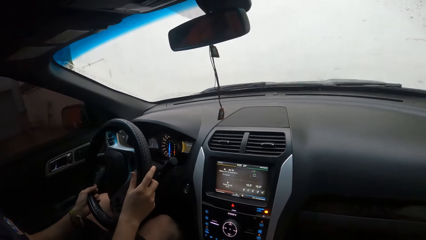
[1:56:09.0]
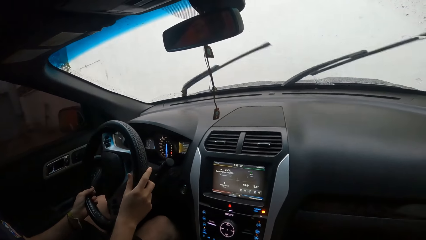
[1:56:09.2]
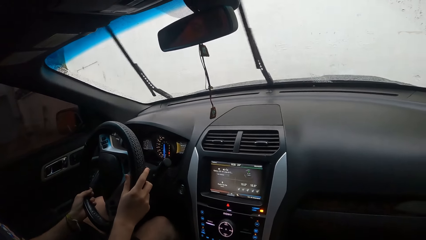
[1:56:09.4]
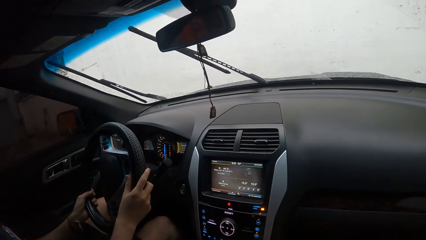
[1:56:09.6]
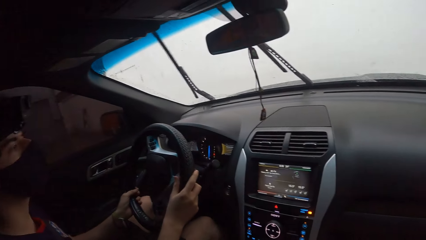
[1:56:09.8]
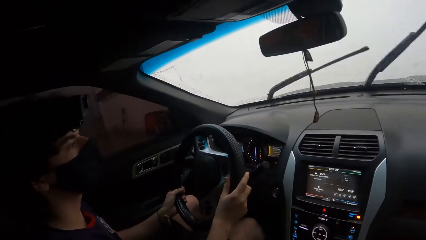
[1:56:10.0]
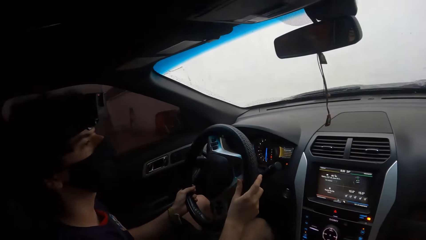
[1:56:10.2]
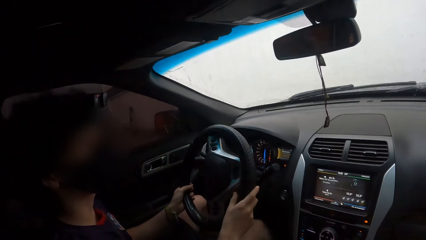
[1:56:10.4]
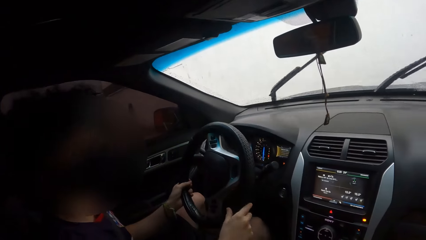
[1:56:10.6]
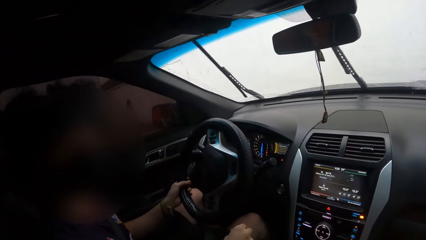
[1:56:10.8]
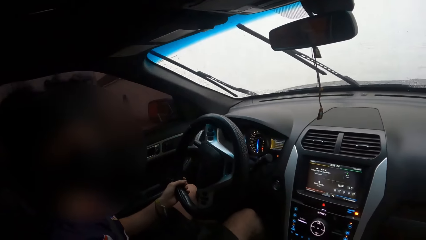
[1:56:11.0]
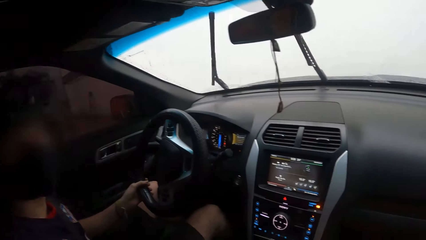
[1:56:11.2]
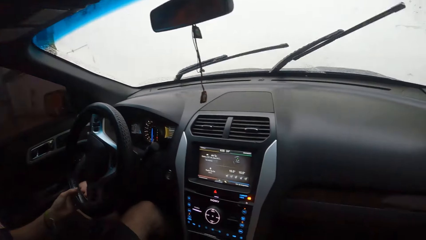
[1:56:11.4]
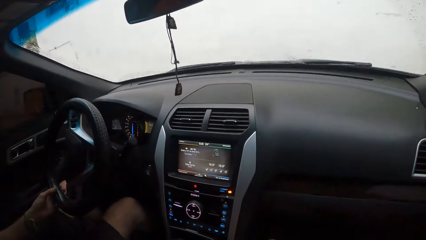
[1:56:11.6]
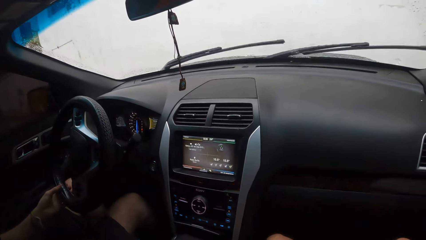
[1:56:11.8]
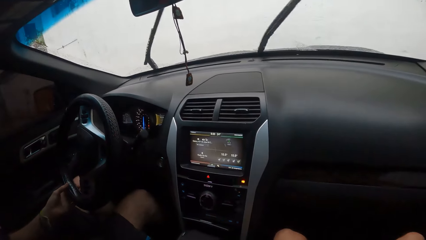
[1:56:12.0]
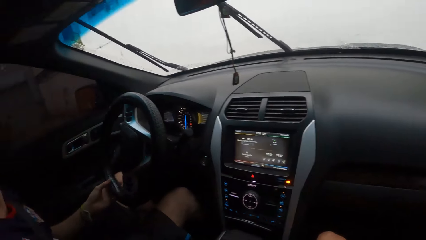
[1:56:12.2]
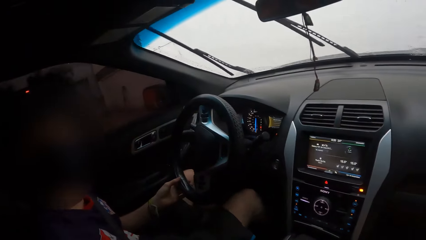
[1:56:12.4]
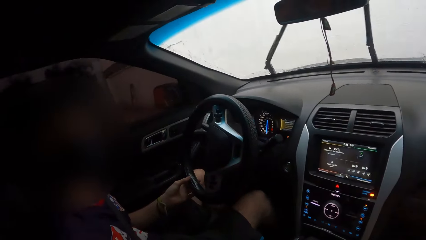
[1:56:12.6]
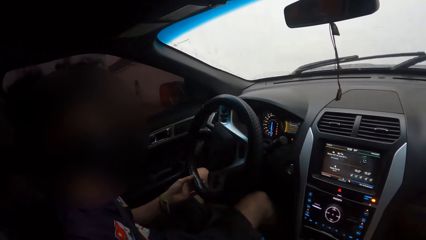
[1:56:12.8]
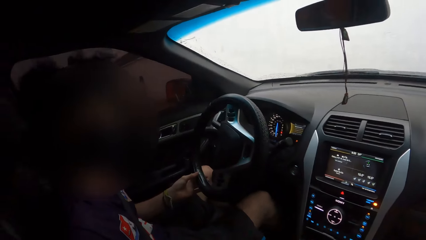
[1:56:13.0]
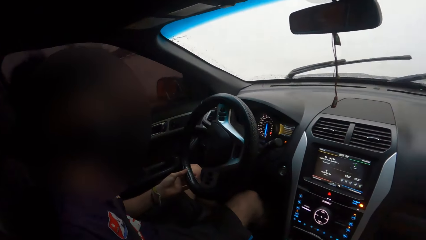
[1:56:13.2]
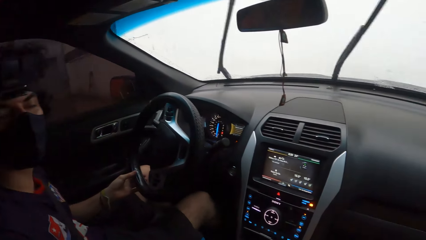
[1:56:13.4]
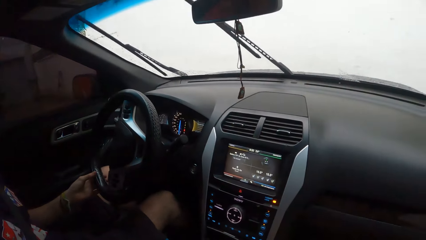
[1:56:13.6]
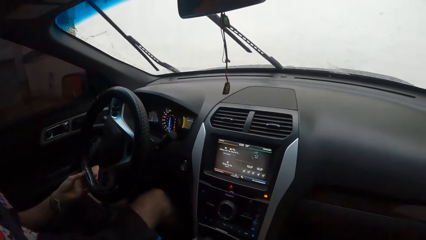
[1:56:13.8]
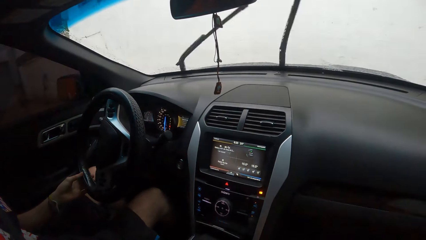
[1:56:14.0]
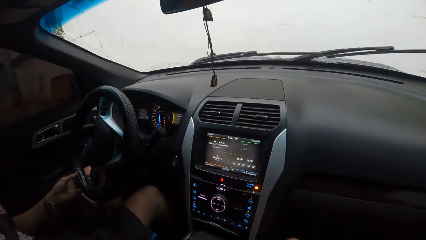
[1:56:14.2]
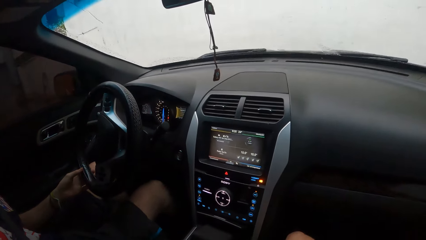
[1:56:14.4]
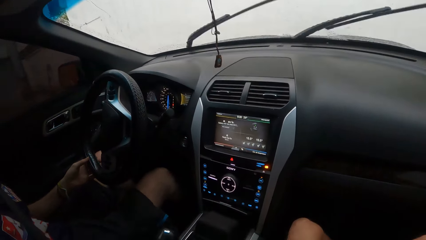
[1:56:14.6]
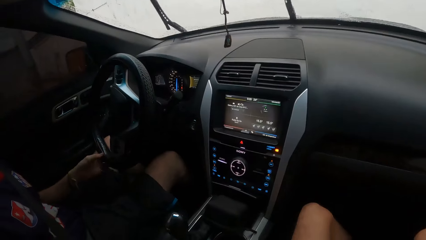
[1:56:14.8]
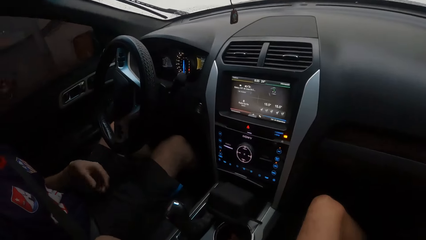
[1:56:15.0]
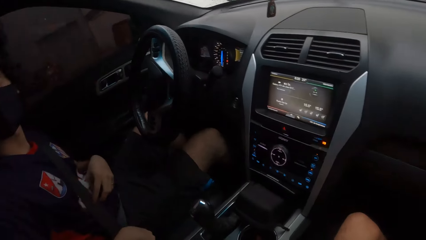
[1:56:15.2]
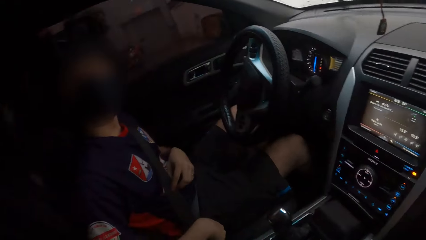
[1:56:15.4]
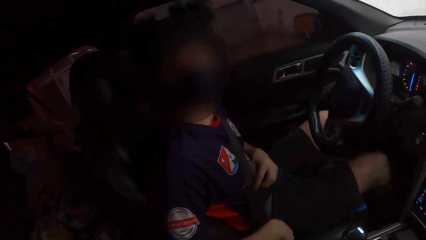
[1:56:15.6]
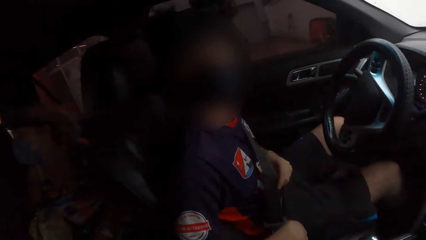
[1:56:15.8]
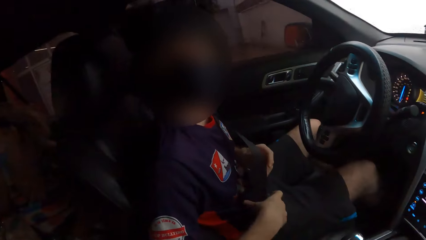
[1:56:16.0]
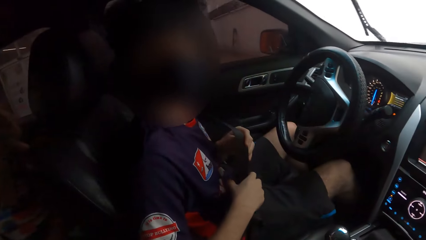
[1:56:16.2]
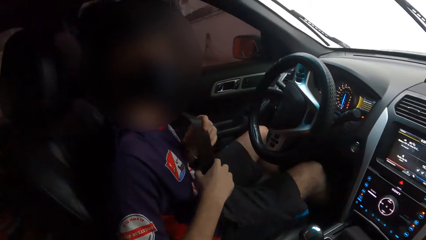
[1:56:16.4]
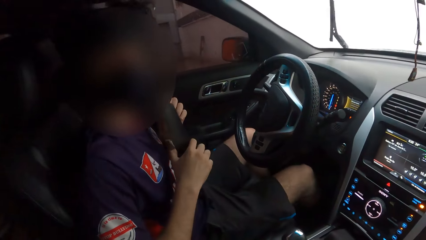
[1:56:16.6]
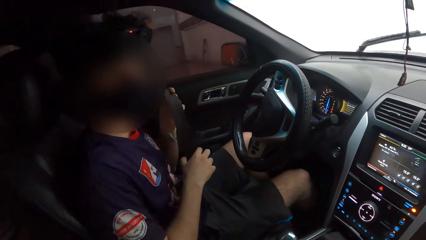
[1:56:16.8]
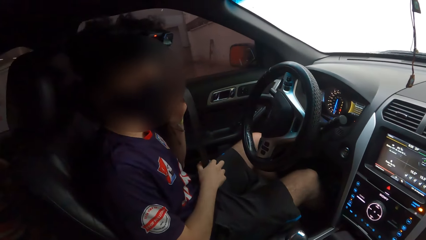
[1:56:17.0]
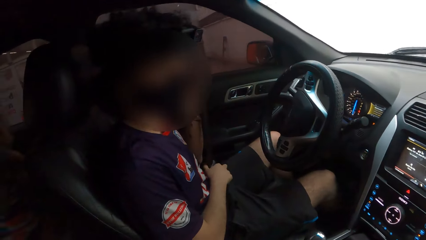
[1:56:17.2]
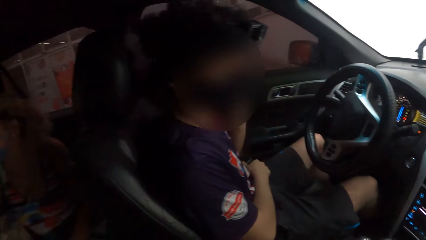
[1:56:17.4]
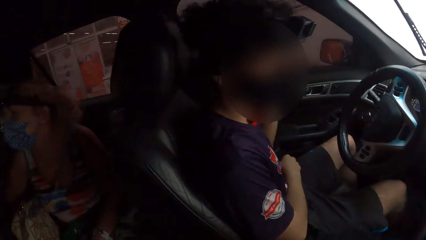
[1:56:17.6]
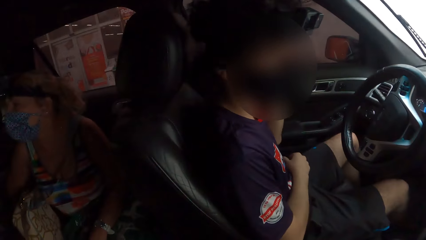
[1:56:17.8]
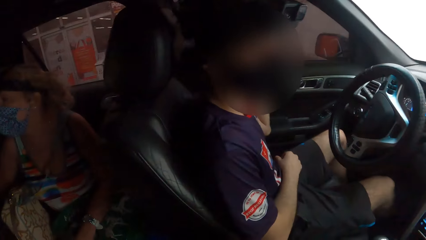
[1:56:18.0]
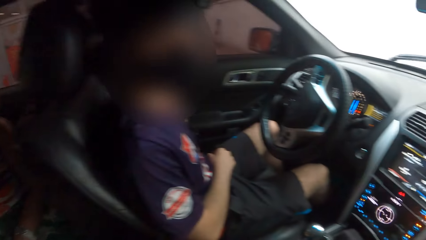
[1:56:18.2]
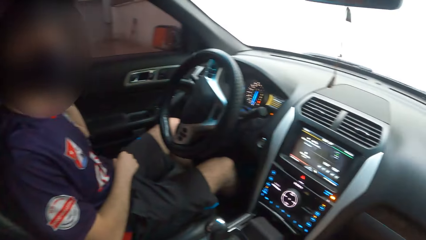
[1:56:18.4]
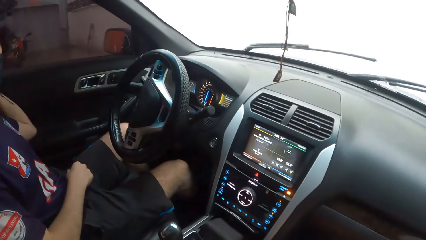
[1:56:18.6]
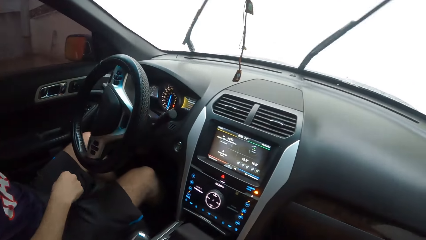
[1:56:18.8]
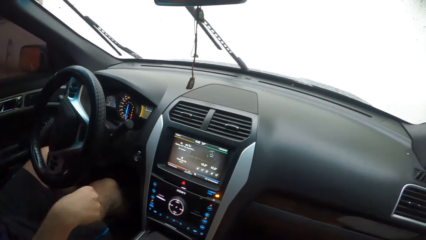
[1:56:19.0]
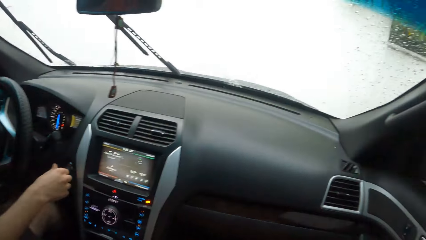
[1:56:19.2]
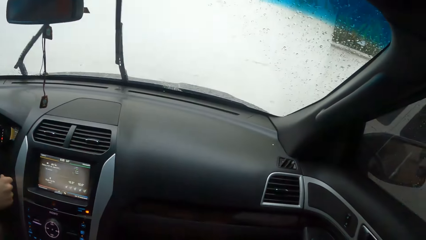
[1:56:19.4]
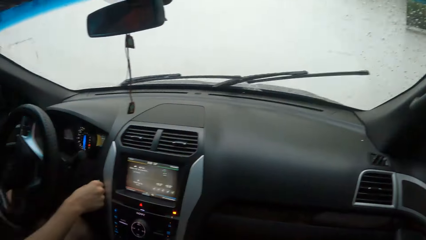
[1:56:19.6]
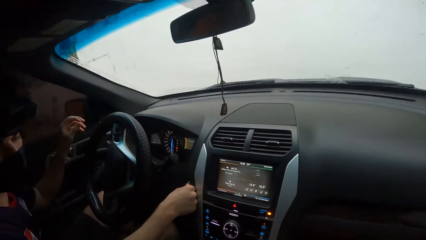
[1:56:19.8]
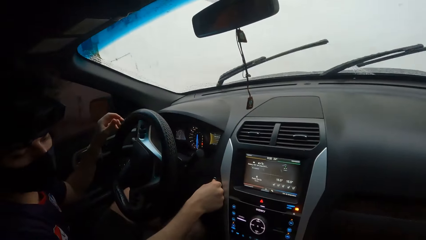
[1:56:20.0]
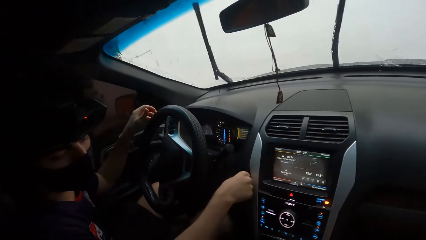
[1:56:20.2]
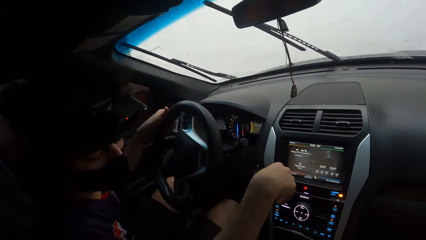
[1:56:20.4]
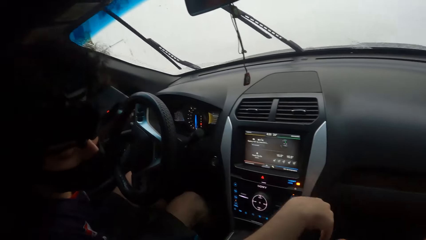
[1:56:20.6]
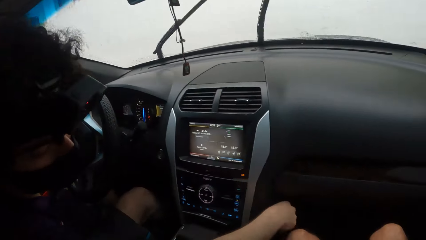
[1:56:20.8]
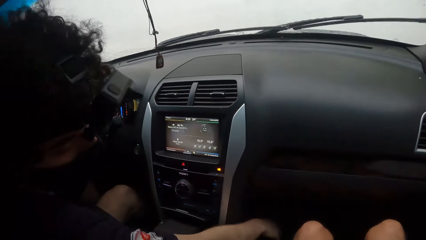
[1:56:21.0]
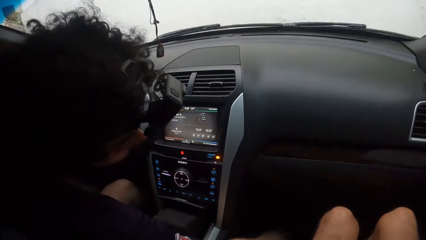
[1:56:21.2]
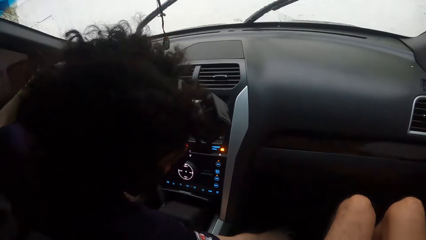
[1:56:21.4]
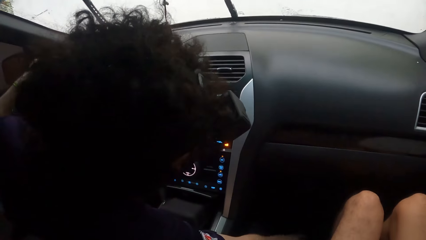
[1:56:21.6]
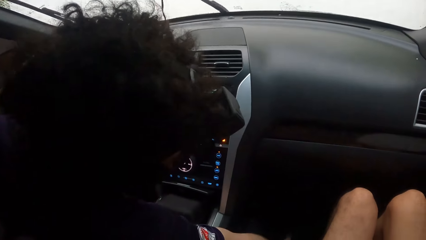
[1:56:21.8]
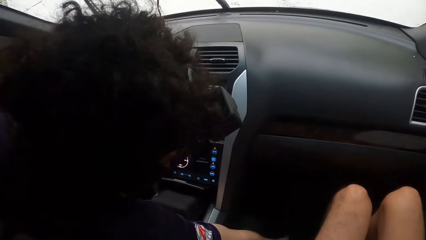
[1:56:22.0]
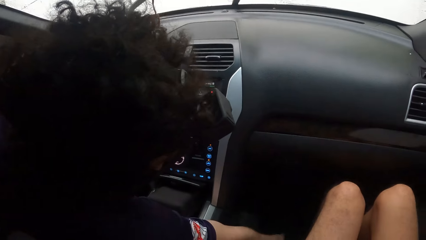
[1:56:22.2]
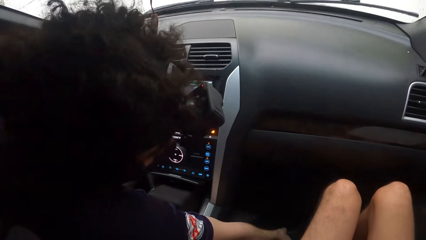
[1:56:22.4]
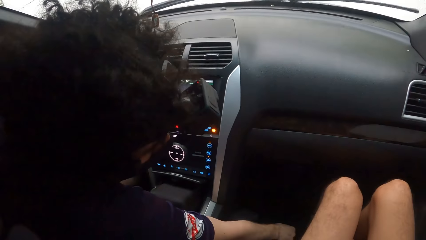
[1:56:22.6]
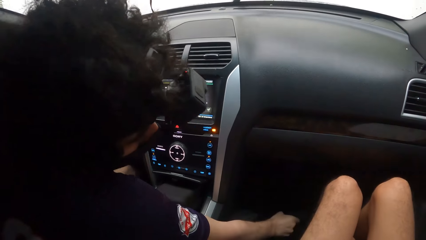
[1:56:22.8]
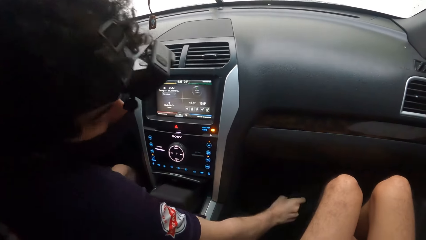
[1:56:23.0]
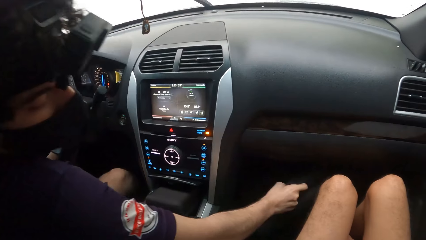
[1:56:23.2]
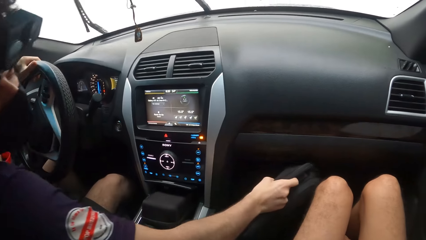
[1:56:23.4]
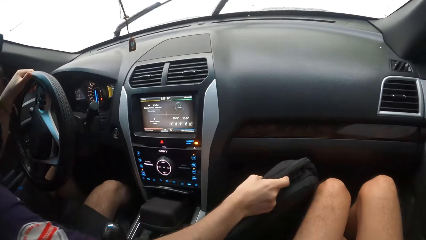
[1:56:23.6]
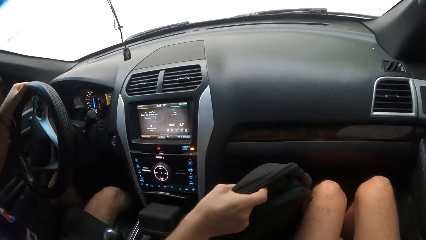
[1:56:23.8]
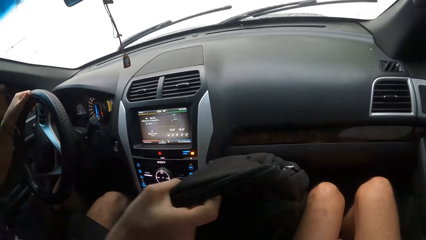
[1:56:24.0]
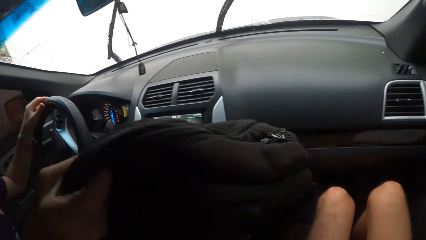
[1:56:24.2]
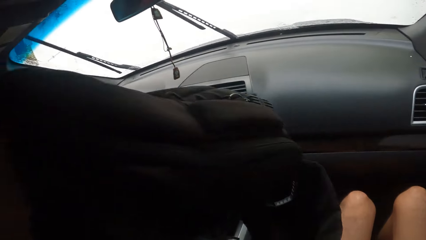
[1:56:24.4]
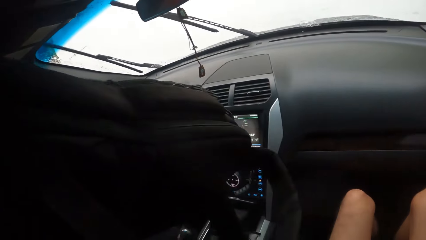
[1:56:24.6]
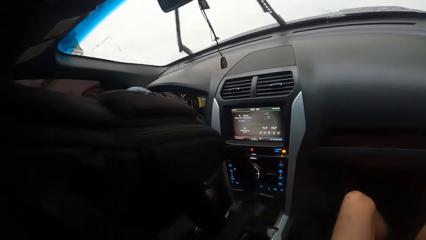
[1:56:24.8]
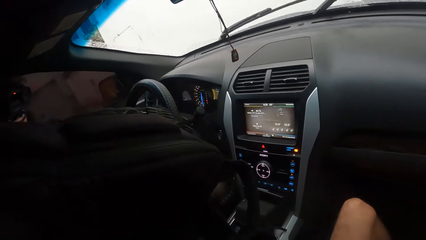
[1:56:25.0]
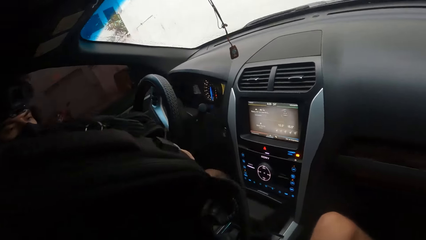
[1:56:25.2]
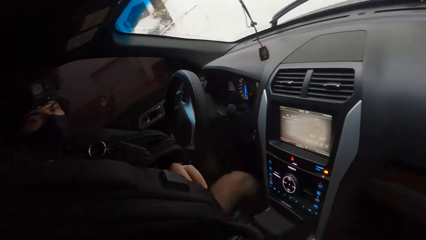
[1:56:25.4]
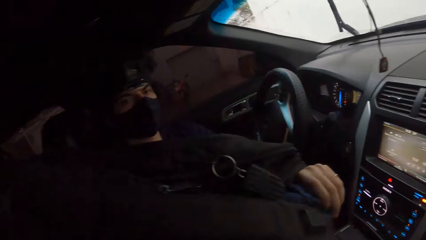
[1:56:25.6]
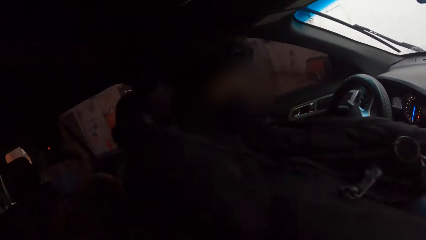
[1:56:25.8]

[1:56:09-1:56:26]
A person drives a car on the parking lot. The camera wearer interacts with the person. They look around. They look around again. They interact with the person. They look around. The person removes the seat belt. The camera wearer interacts with the person. They look around. They interact with the person. They look around. The person moves a hand and holds the car dashboard. The camera wearer looks around. The person picks up a bag.
